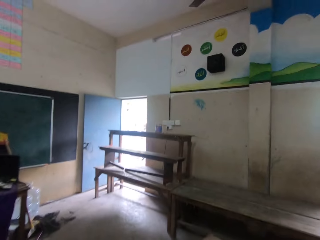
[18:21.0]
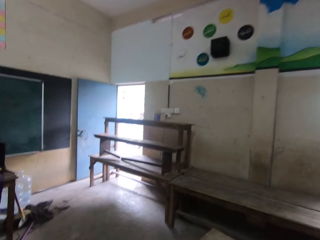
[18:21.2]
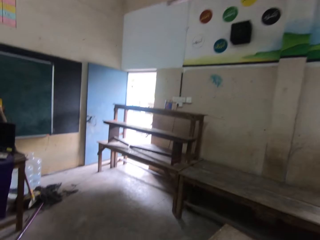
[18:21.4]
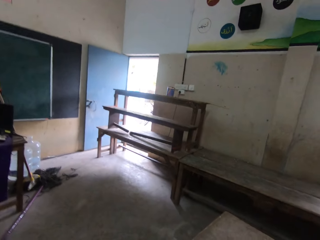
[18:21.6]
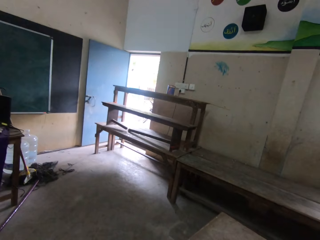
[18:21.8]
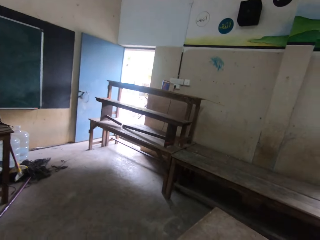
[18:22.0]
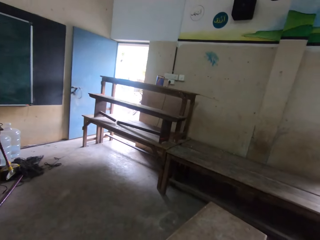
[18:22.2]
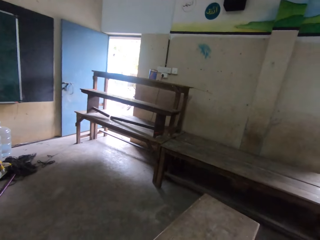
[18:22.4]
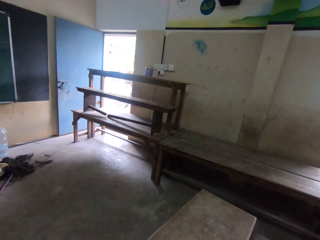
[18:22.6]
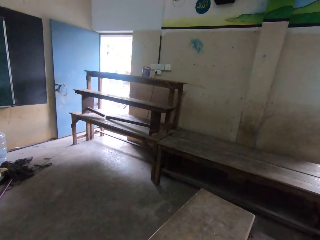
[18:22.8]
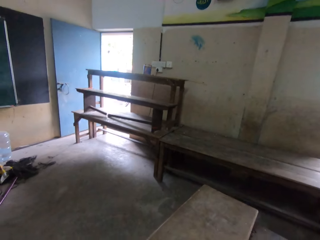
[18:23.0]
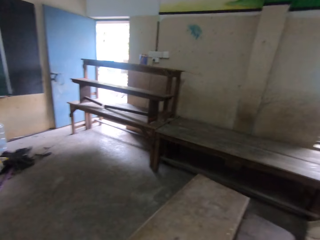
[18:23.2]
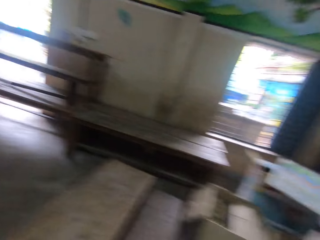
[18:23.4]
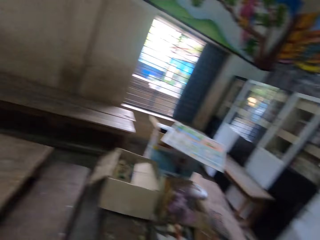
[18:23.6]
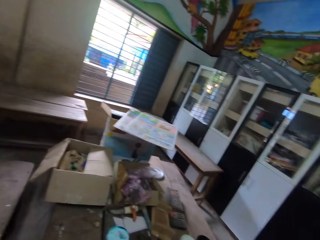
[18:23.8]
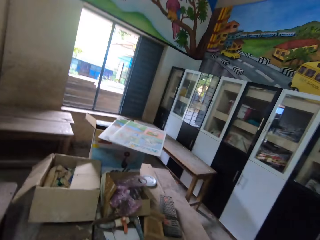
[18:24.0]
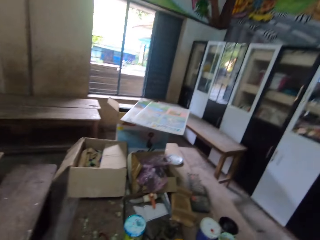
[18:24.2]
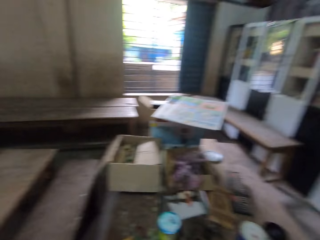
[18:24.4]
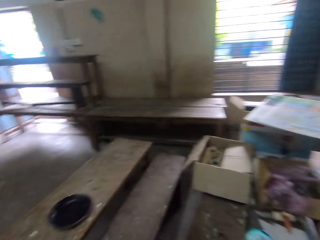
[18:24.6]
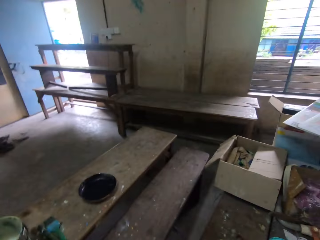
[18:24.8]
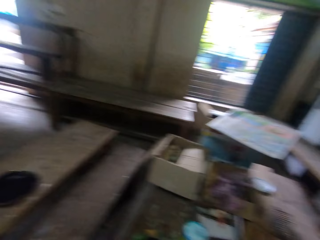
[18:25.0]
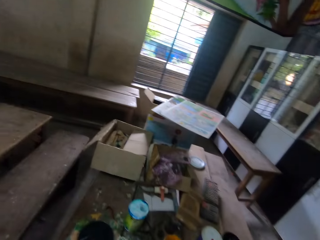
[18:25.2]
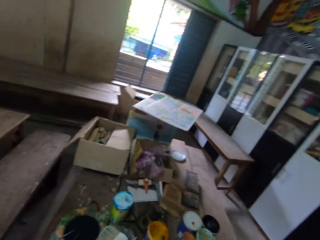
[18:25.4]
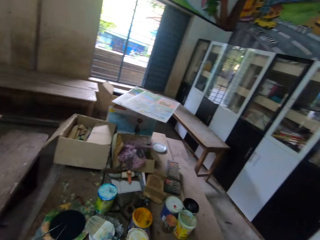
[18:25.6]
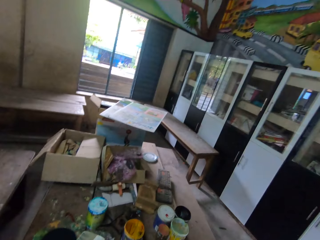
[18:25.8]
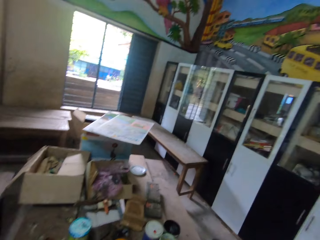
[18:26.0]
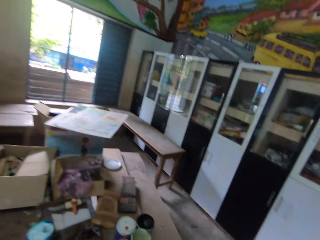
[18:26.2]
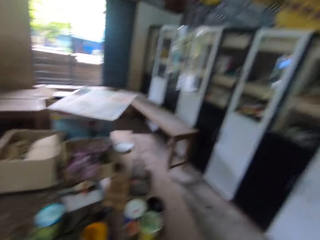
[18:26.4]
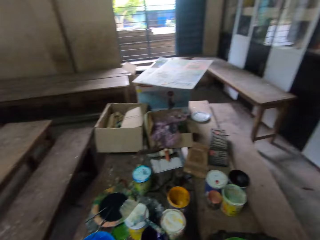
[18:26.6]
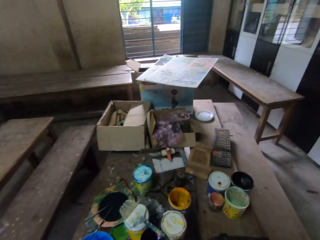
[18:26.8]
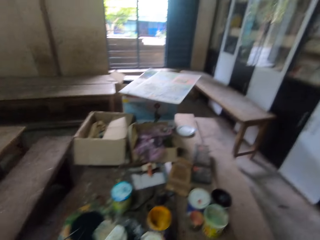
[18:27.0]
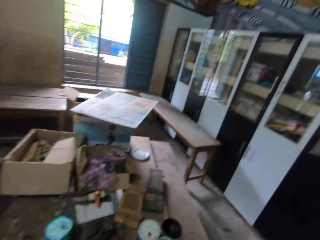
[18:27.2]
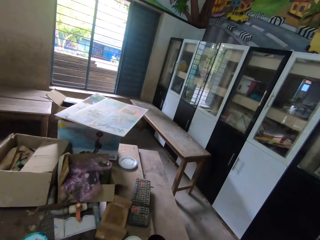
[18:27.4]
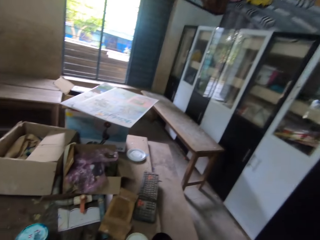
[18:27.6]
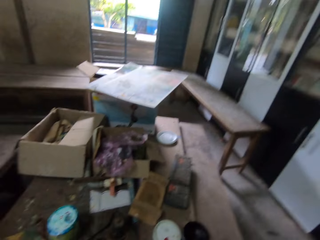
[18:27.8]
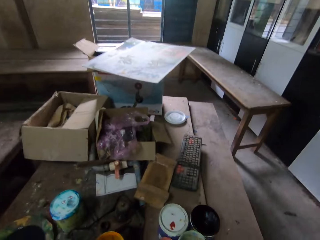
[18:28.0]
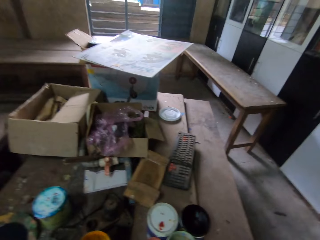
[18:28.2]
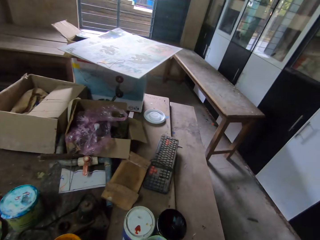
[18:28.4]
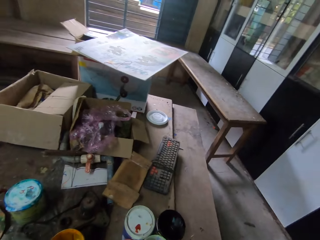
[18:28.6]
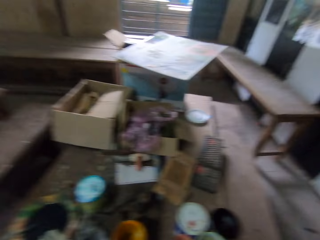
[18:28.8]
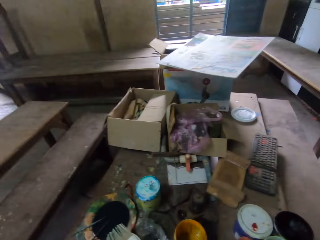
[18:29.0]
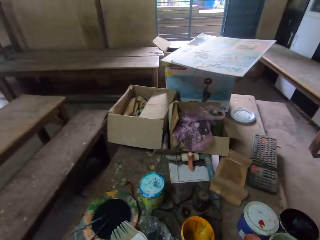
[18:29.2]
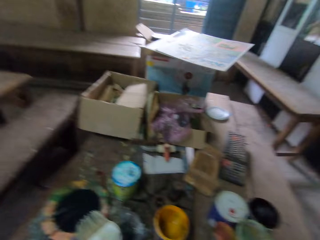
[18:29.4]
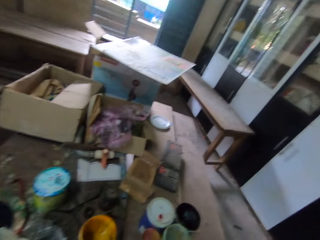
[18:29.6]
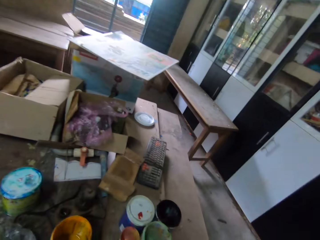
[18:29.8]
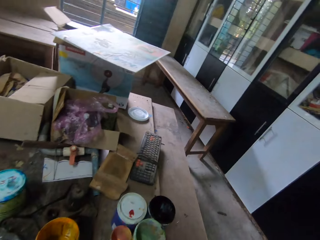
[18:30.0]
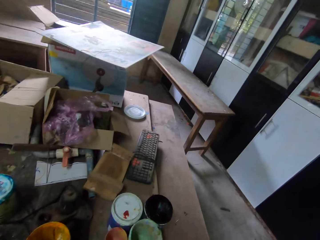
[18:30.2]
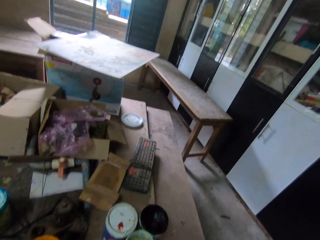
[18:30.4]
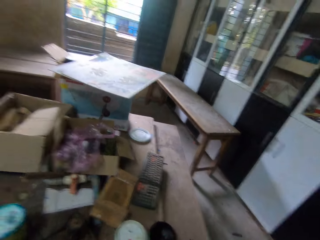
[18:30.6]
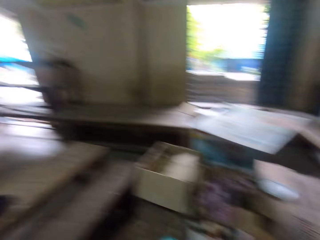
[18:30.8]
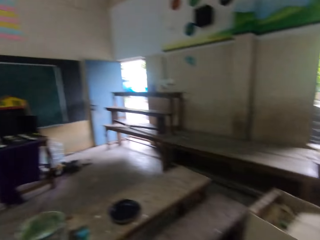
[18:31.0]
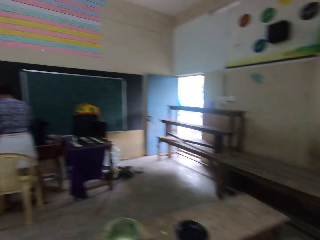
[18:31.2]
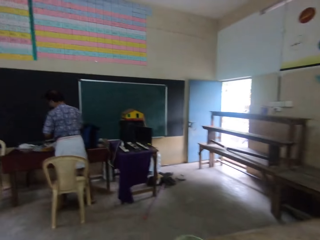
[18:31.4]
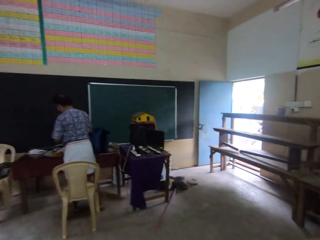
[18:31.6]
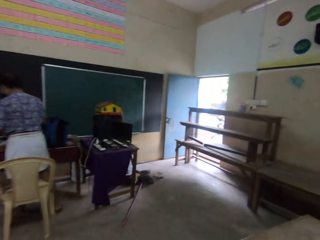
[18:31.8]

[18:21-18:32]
The camera wearer looks through the door. They look at the blackboard. They look at the water bottles on the floor. They look at the cabinets. They look at the cartons. They walk around a classroom.

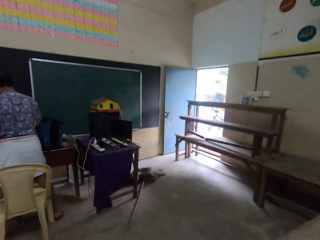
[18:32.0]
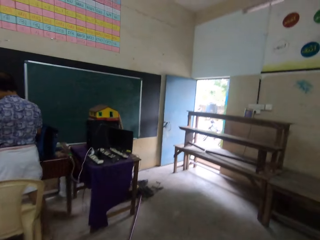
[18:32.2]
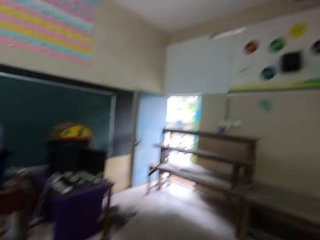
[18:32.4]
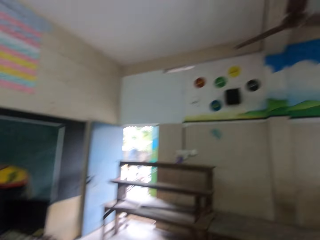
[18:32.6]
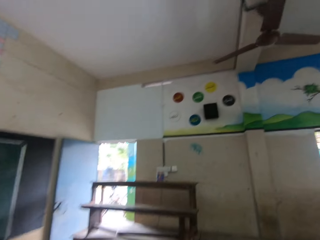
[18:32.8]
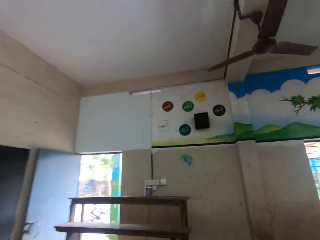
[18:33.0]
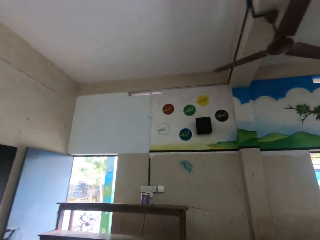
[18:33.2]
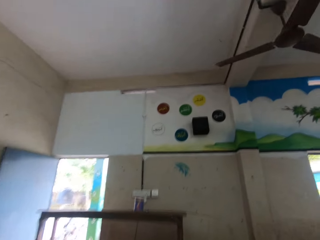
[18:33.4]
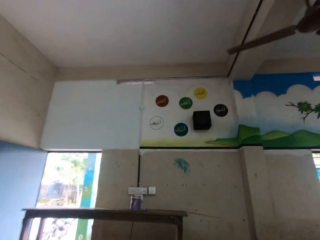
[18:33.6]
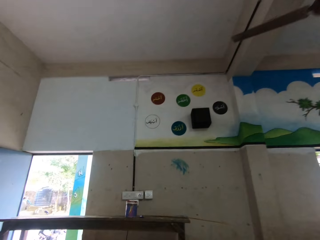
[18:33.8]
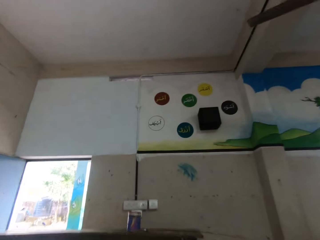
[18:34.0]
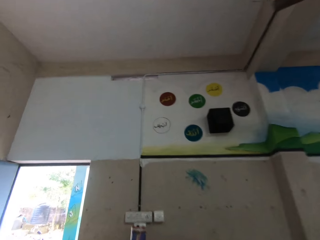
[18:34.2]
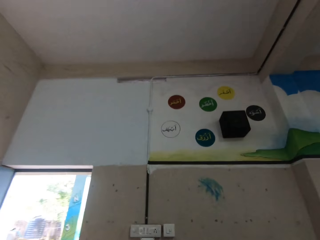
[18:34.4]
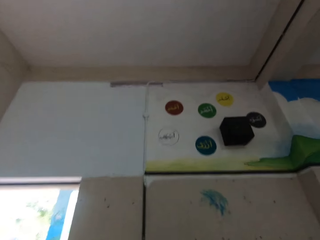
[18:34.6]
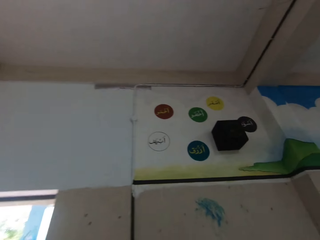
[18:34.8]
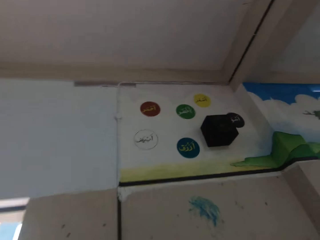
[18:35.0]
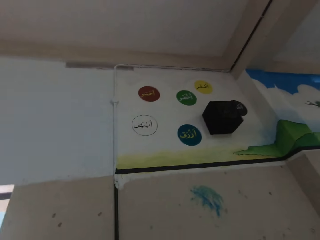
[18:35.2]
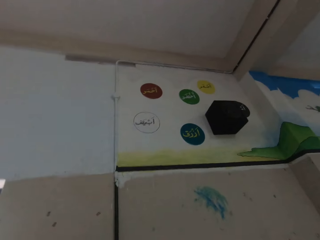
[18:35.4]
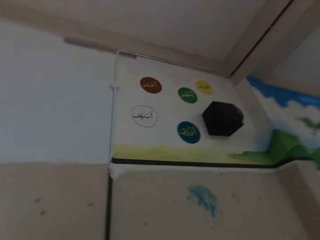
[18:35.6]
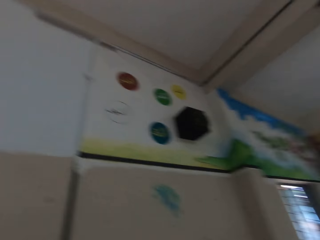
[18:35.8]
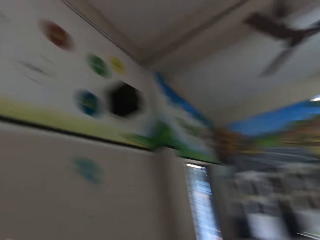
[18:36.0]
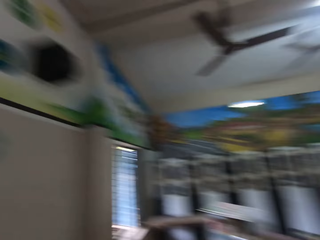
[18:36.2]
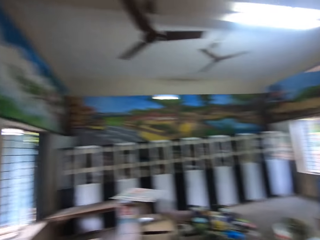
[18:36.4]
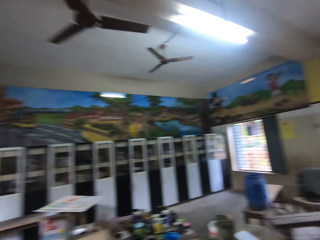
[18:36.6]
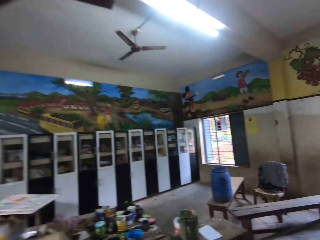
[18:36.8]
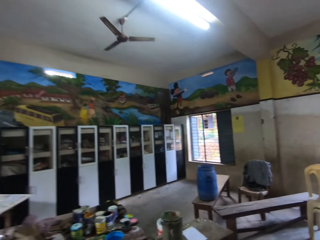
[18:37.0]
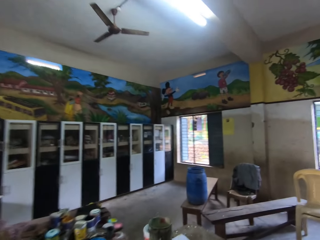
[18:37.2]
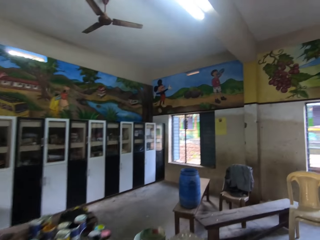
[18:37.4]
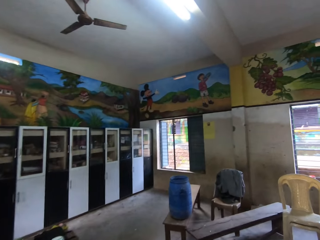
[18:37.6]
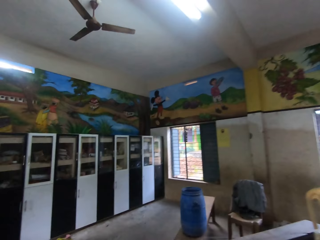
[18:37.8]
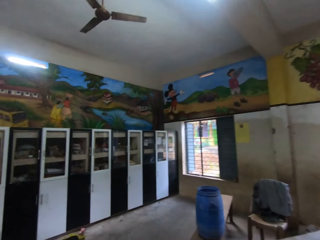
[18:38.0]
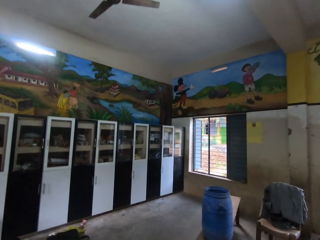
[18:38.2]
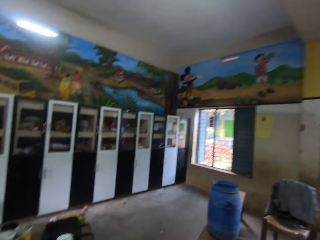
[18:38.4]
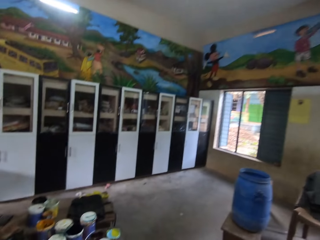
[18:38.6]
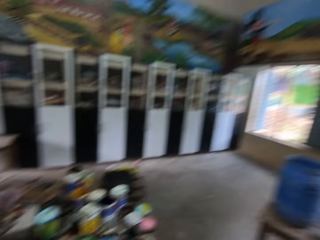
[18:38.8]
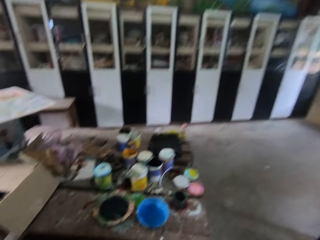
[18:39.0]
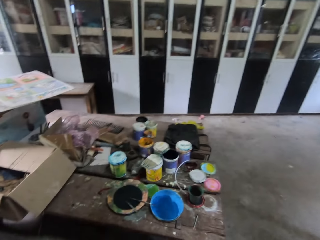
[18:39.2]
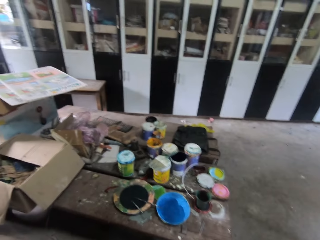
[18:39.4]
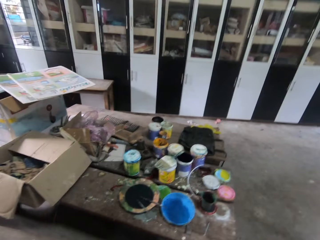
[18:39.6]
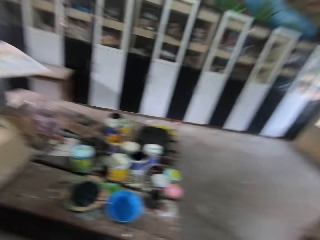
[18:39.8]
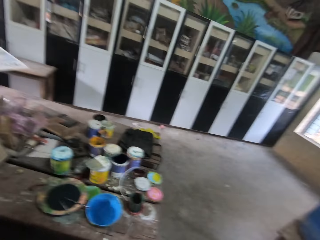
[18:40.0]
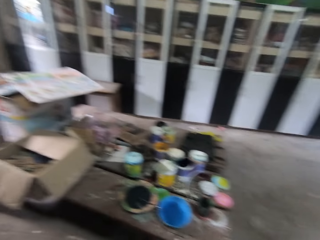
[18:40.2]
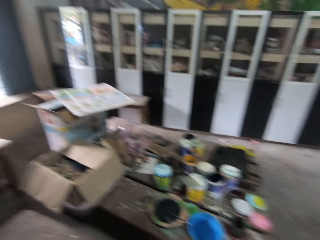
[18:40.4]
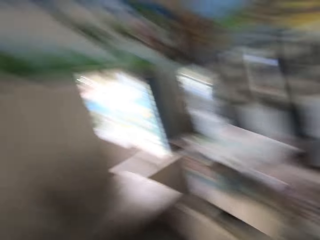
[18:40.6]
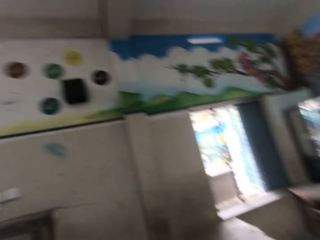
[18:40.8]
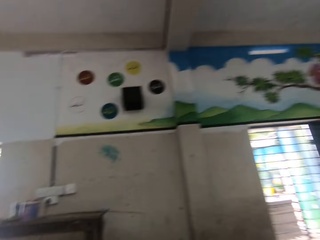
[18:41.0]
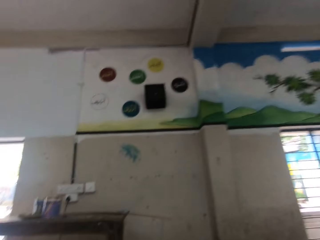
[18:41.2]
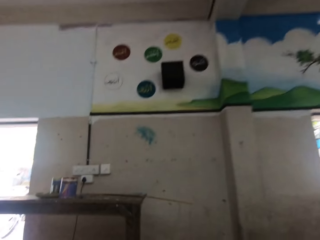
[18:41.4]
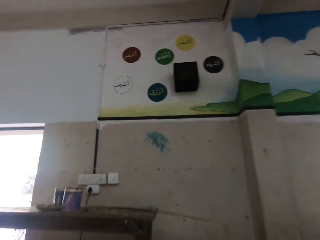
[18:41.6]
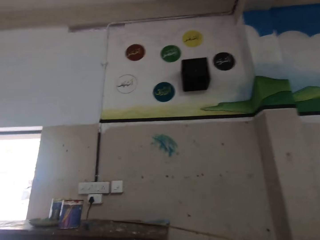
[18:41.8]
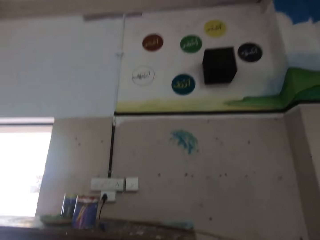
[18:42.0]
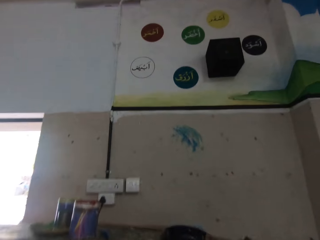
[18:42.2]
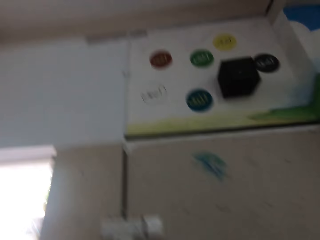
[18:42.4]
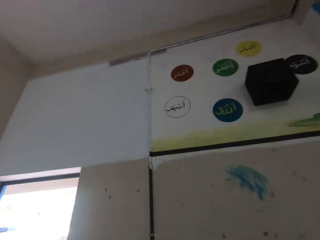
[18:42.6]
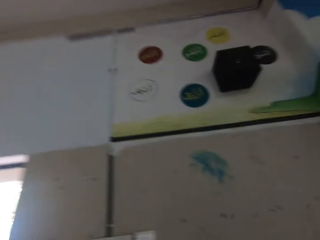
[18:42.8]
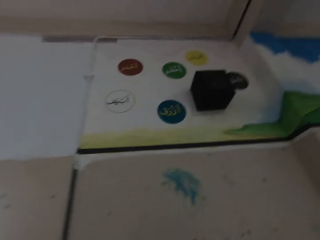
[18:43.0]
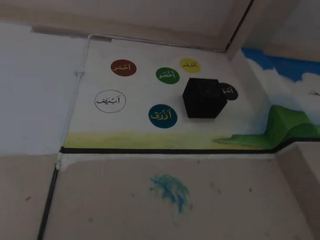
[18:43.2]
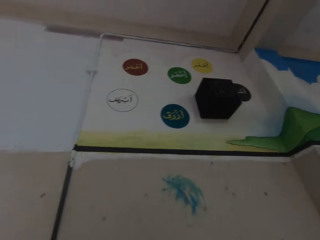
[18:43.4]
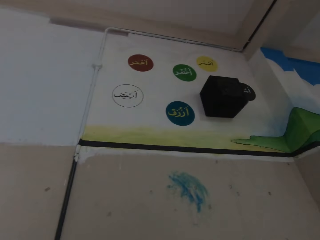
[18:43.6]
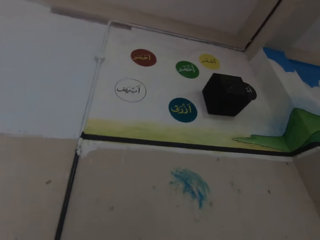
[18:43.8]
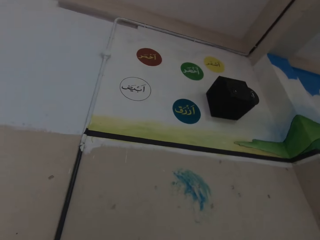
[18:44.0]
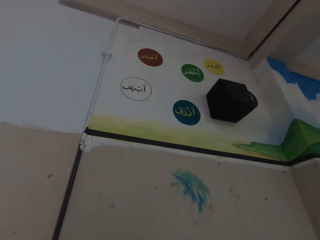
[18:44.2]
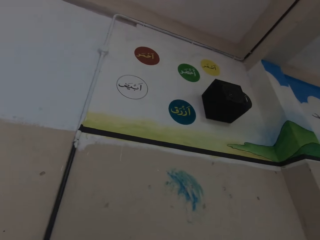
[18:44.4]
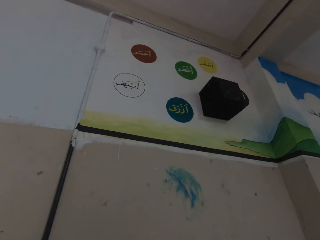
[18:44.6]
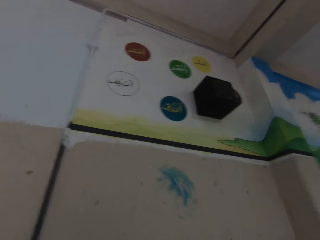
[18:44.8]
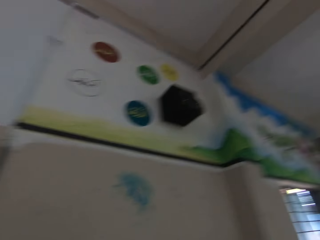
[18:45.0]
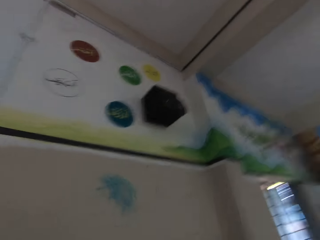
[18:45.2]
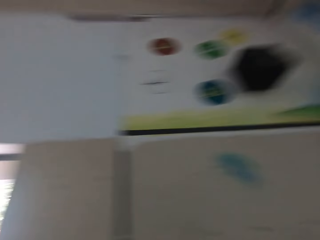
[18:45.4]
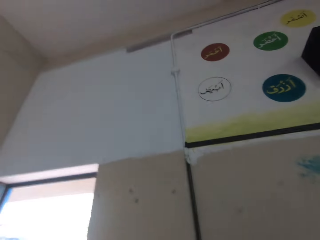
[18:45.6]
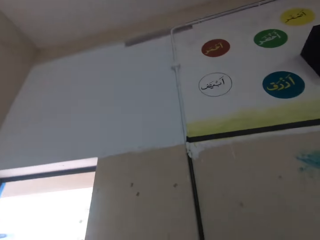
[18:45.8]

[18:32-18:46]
The camera wearer looks at a man. They look at the charts on the wall. They walk towards the door. They interact with the man. They look at the art on the wall. They look at the blue tank on the stool. They look at the bulbs on the roof. They look at the cabinets. They look at something.
